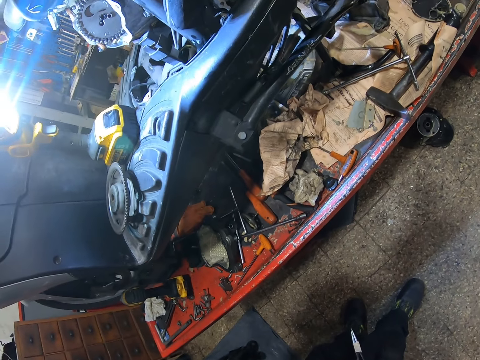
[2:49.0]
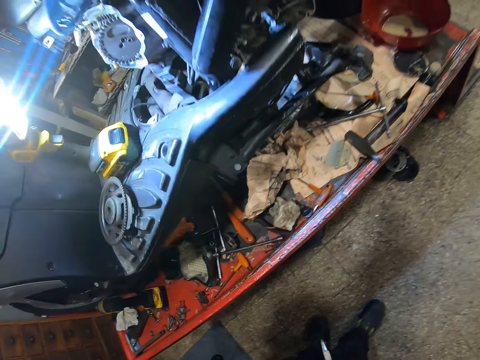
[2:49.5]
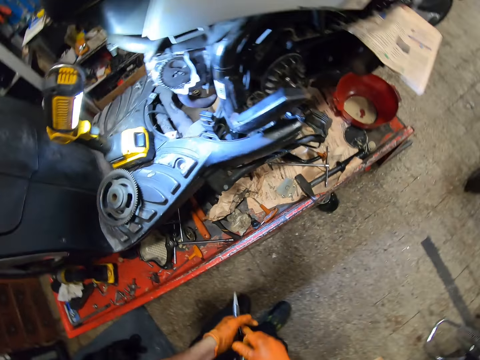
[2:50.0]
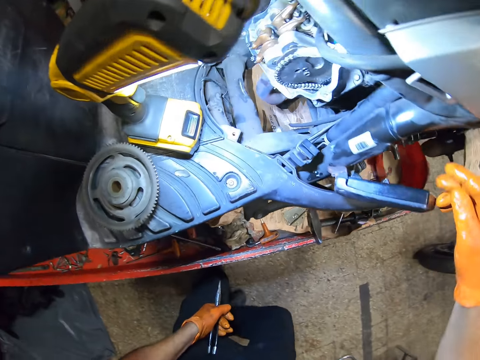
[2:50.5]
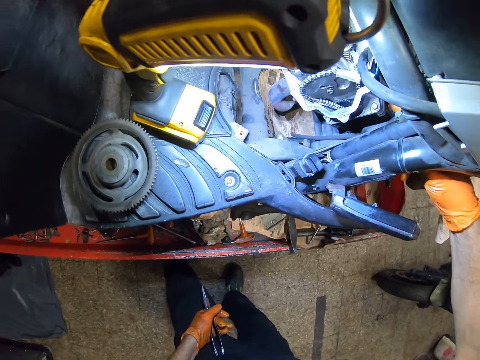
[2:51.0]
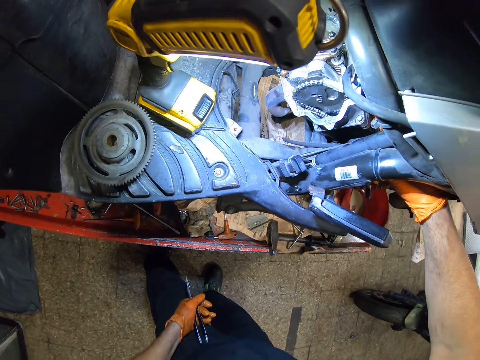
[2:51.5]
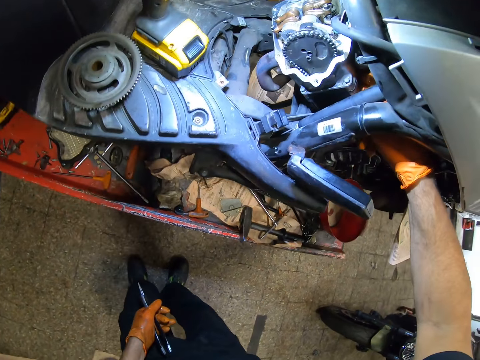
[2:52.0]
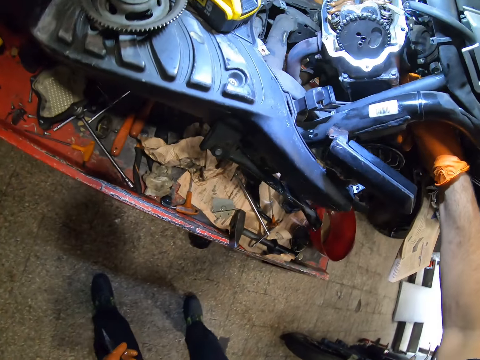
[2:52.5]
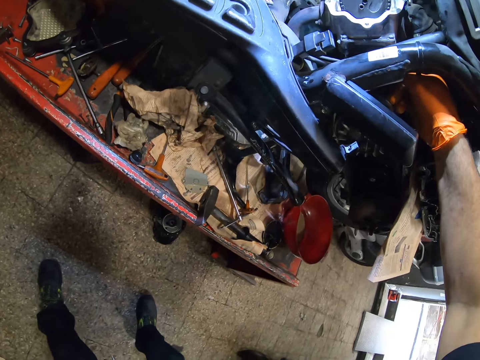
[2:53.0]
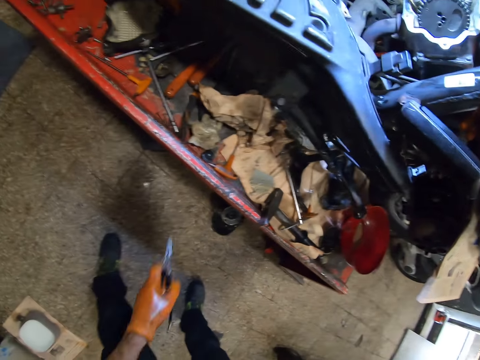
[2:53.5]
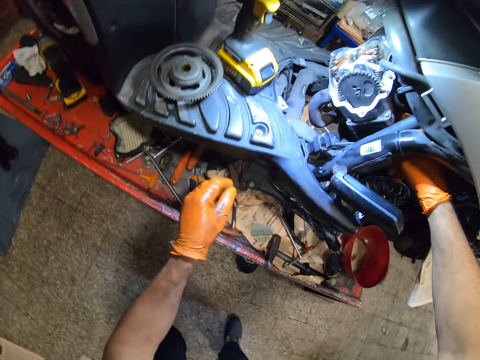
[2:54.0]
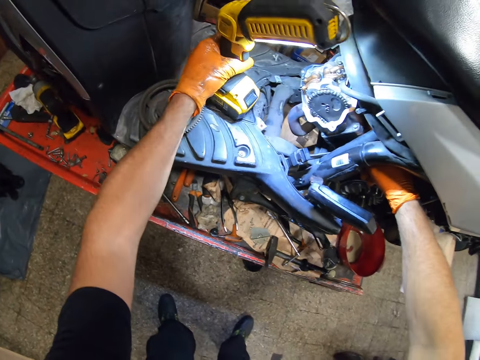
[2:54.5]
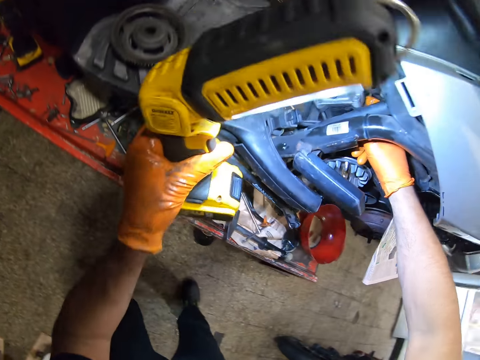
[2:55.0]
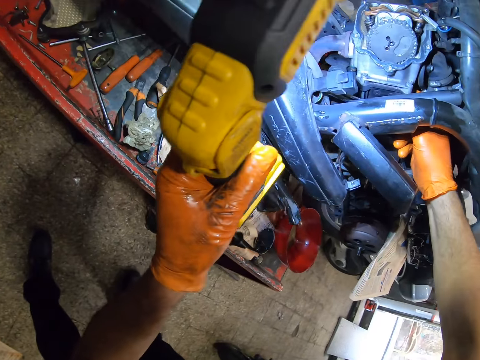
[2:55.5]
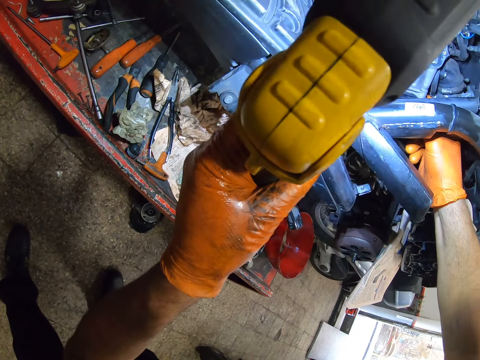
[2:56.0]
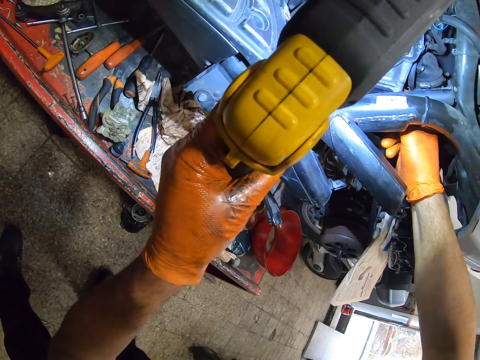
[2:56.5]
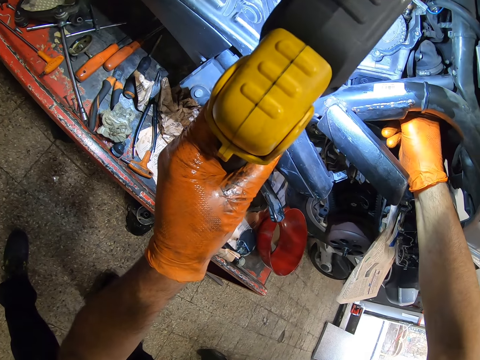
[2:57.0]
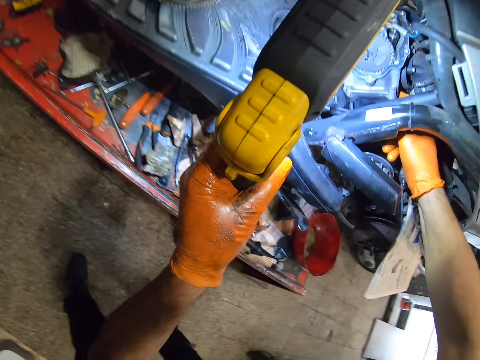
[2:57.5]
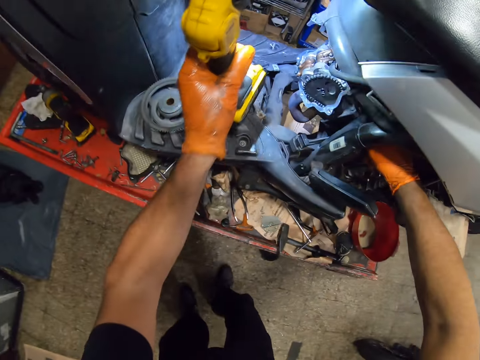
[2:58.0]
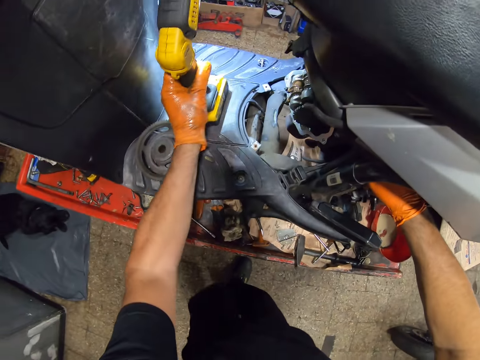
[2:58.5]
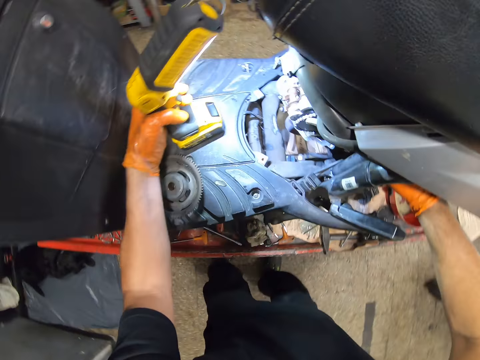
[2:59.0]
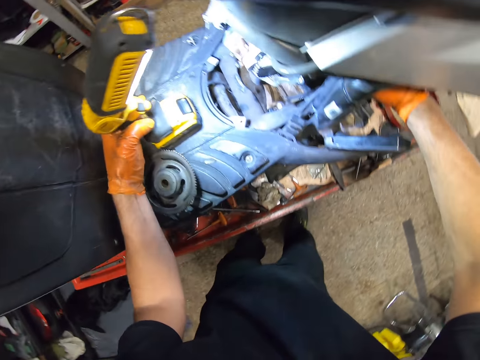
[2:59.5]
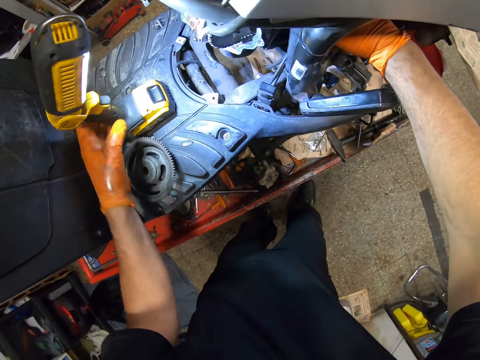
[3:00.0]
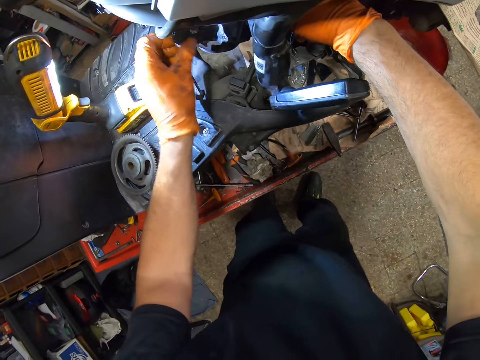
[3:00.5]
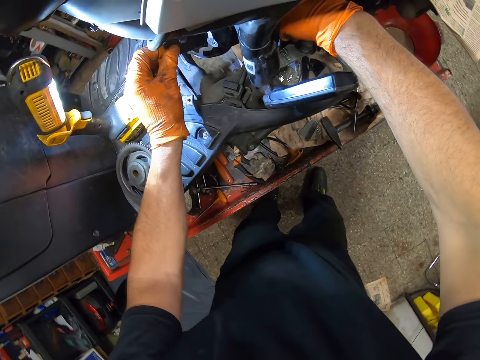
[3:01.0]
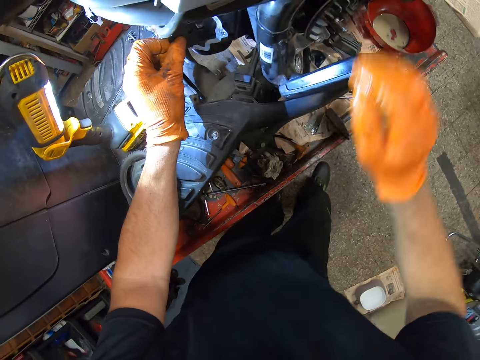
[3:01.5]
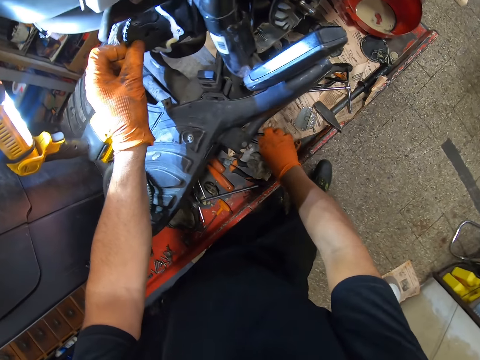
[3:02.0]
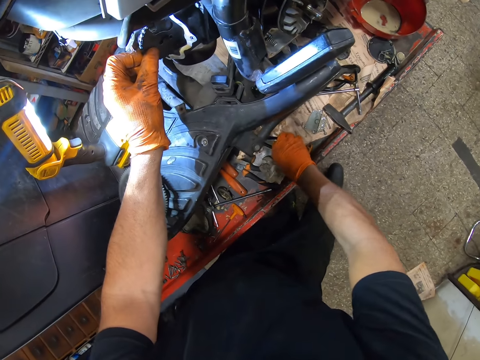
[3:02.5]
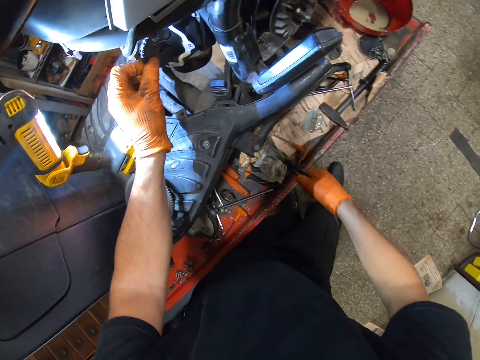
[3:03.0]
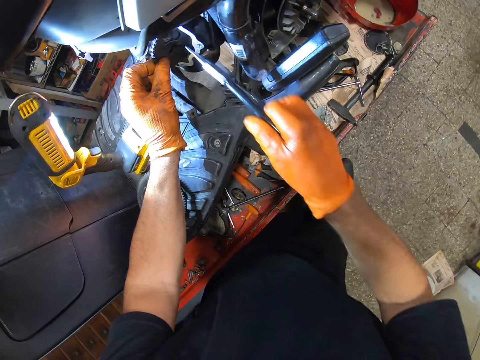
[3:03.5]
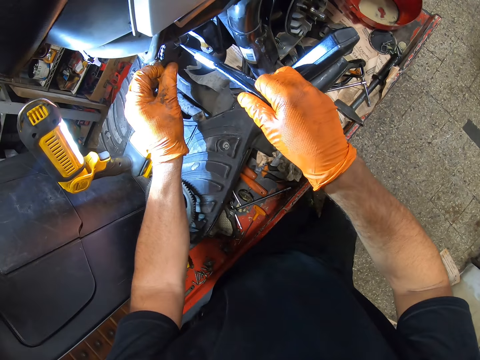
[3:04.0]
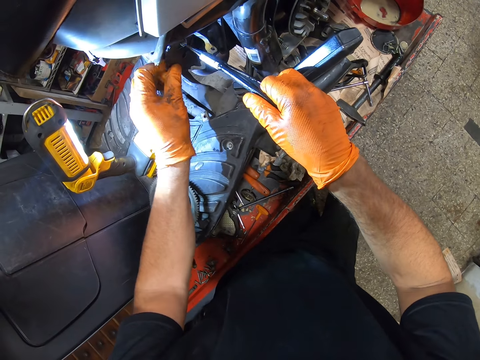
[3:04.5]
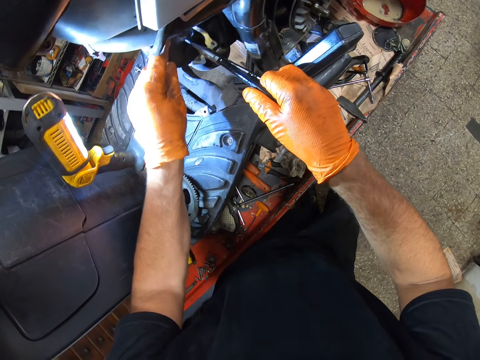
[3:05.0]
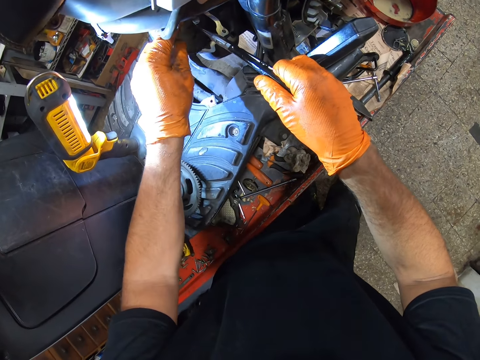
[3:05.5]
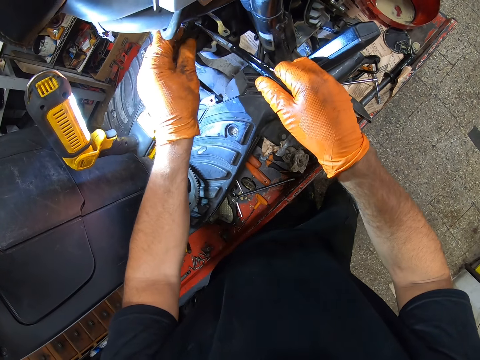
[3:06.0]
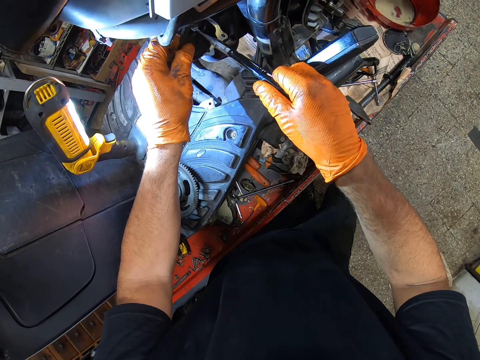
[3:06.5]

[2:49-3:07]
The camera wearer touches the motorcycle engine with his right hand. He drops the pliers on the motorcycle lift. He picks up the lamp or inspection light on the motorcycle. He drops the lamp back on the motorcycle. He turns the inspection light. He touches the motorcycle engine with his left hand. He holds the gear wheel. He removes his right hand from the motorcycle engine. He picks up the pliers on the motorcycle stand. He fixes the motorcycle engine with the pliers. He adjusts the gear wheel with the pliers.

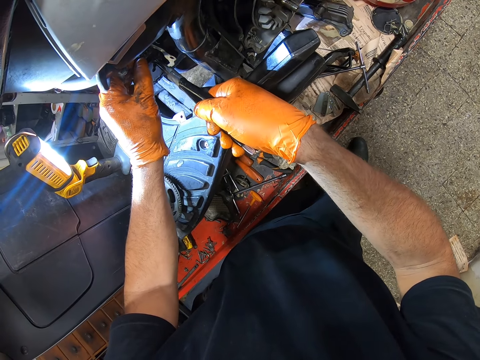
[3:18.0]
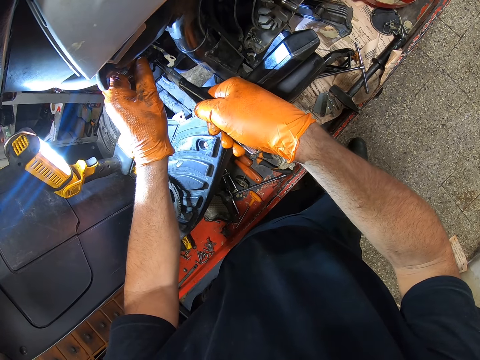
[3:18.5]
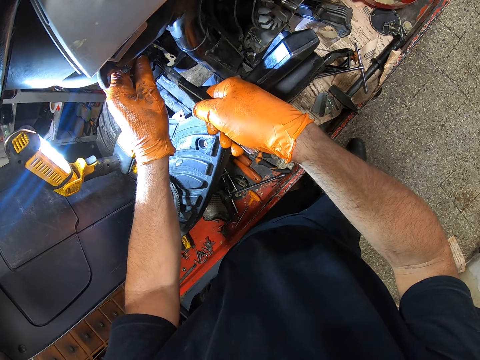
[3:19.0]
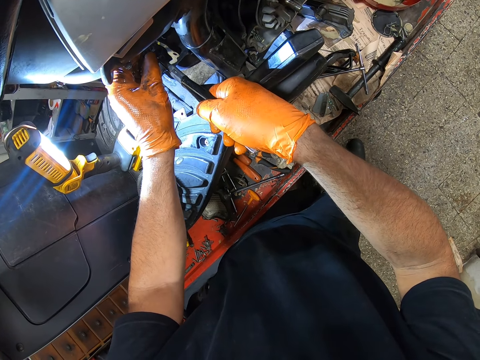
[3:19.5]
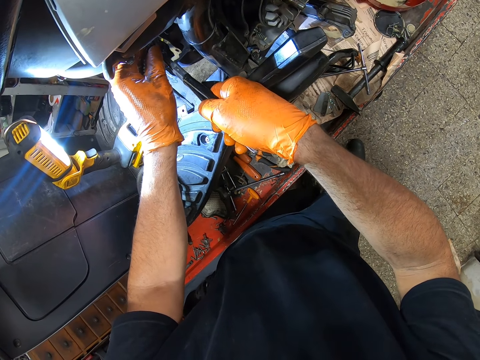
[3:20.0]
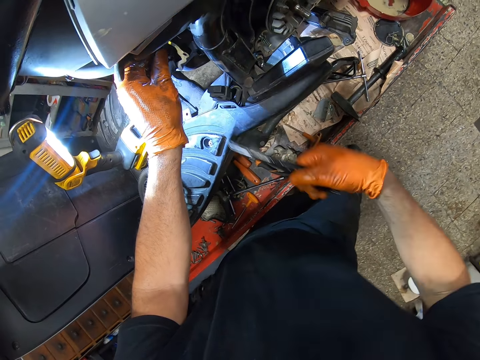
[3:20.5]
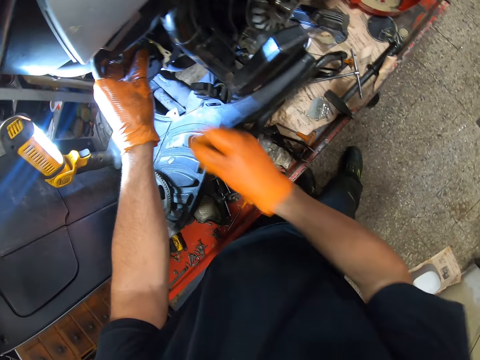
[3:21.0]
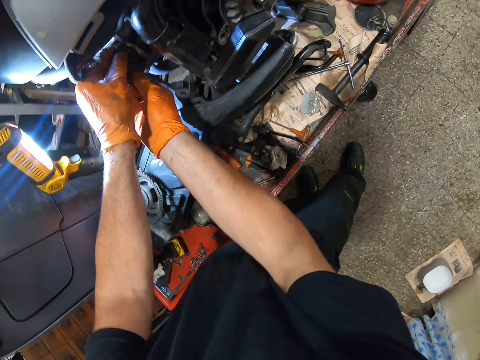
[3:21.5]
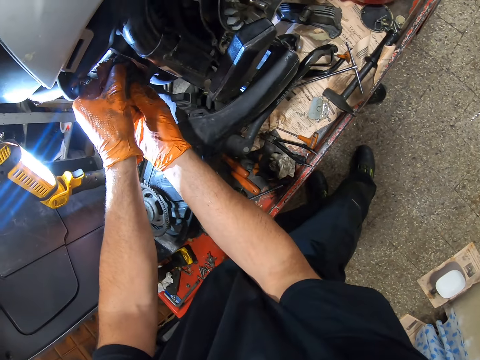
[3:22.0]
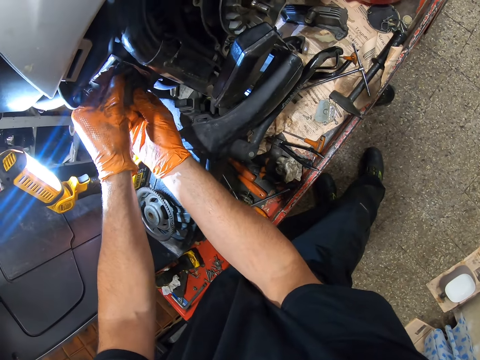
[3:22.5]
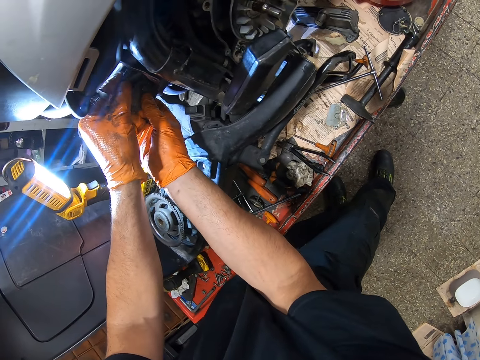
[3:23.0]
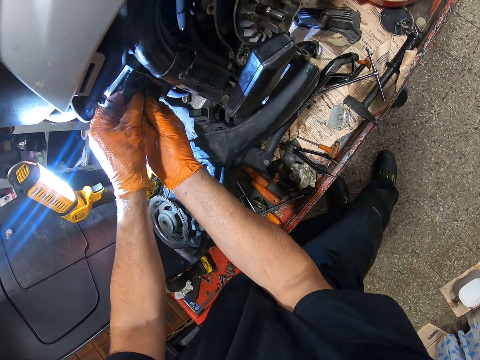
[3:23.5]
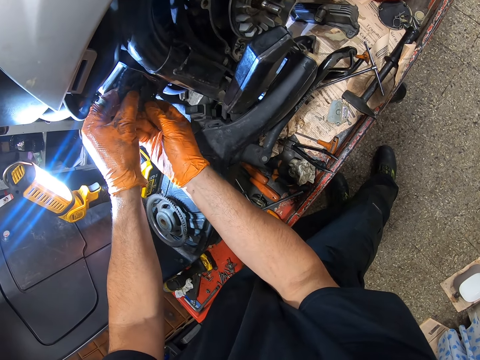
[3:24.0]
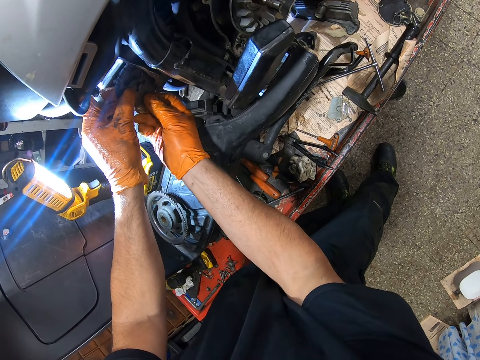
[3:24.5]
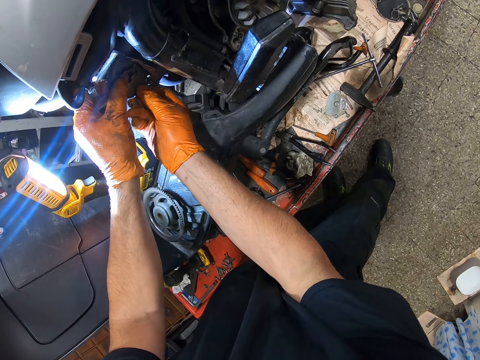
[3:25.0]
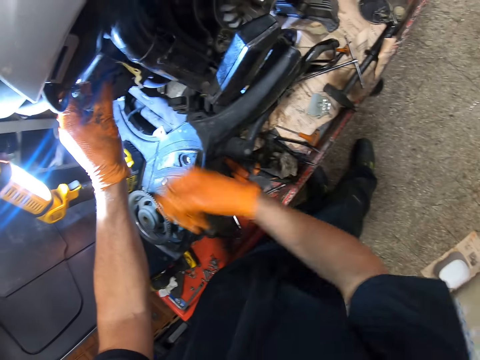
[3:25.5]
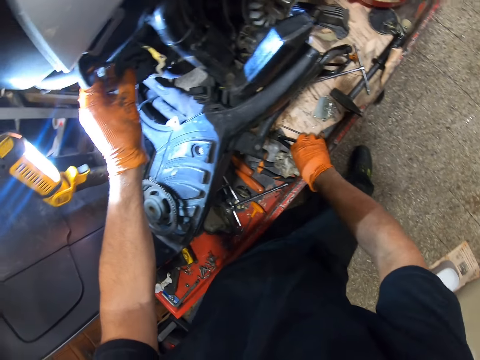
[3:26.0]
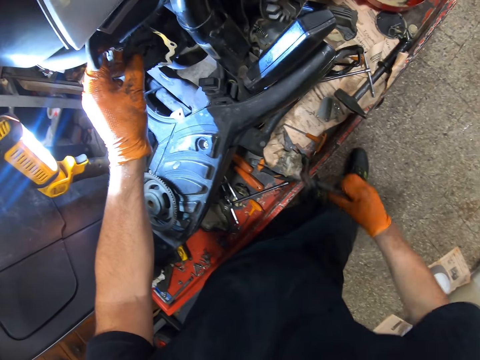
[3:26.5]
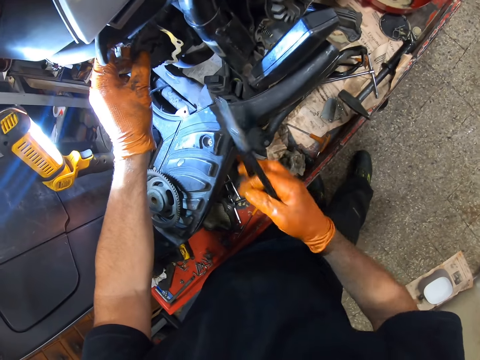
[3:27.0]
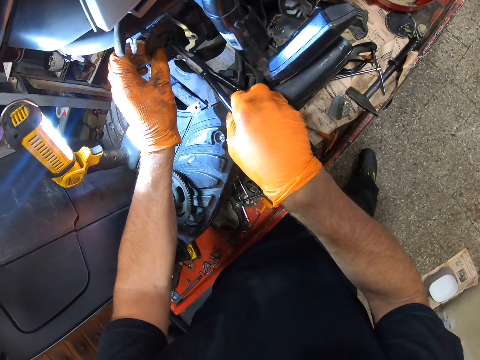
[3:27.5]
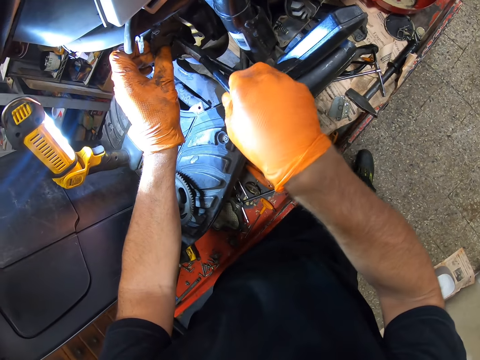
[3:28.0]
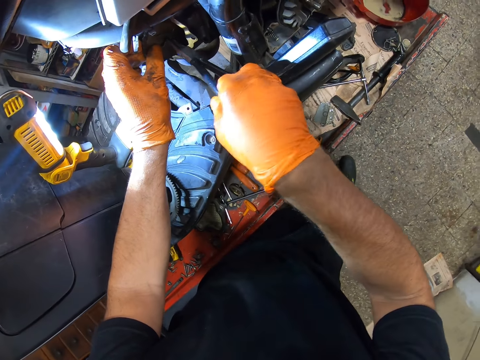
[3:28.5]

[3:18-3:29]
The camera wearer drops the pliers on the motorcycle stand. He touches the motorcycle engine with his right hand. He adjusts the gear wheel with his hands. He fixes the engine with both hands. He picks up the pliers on the motorcycle stand. He adjusts the gear wheel with the pliers. He fixes the motorcycle engine with the pliers.
